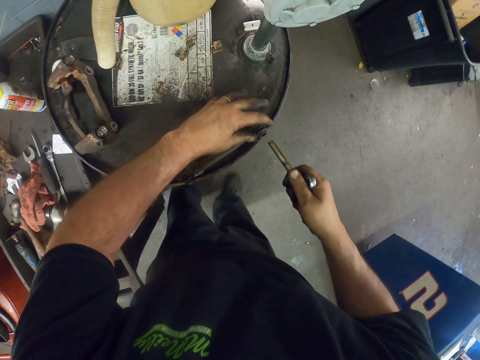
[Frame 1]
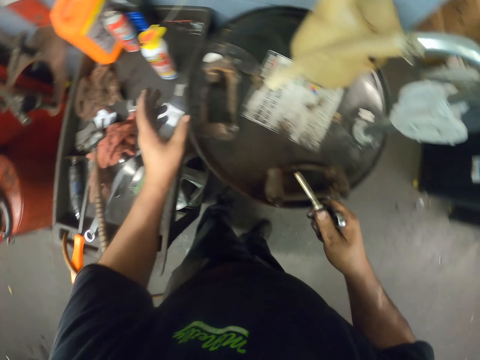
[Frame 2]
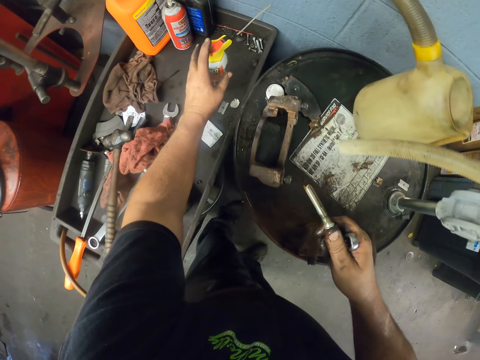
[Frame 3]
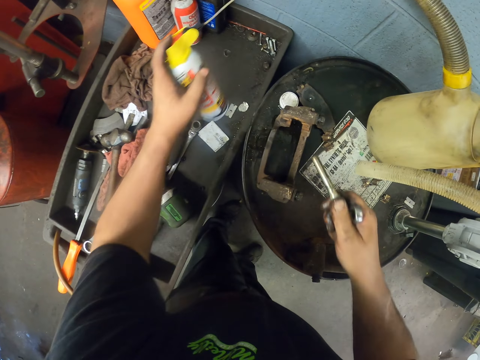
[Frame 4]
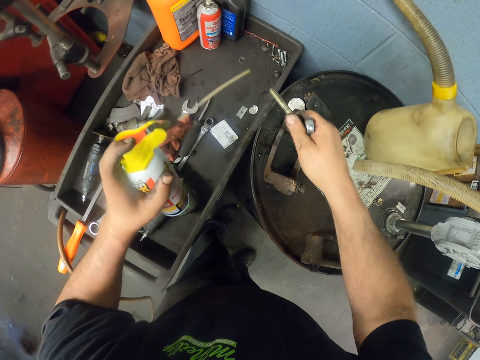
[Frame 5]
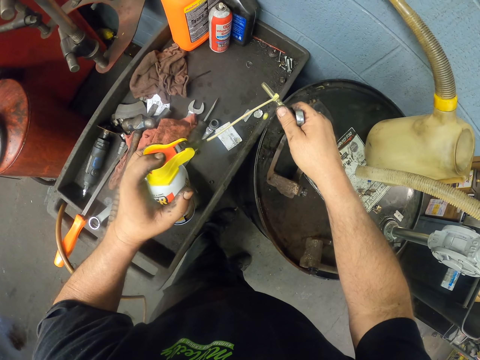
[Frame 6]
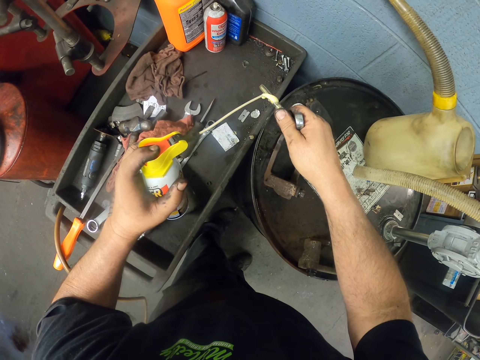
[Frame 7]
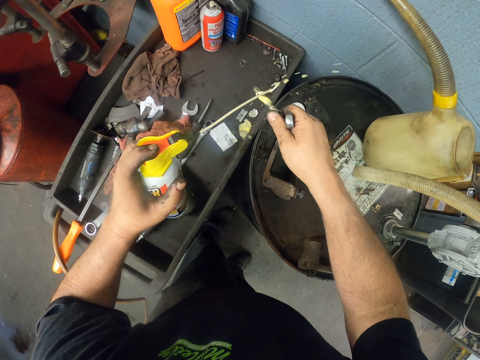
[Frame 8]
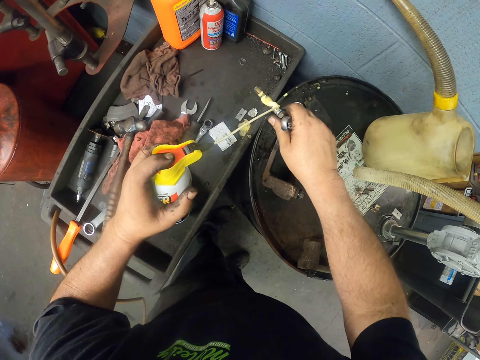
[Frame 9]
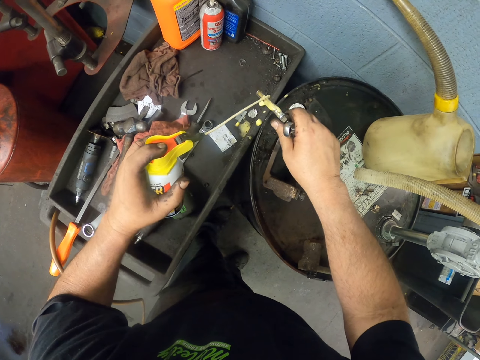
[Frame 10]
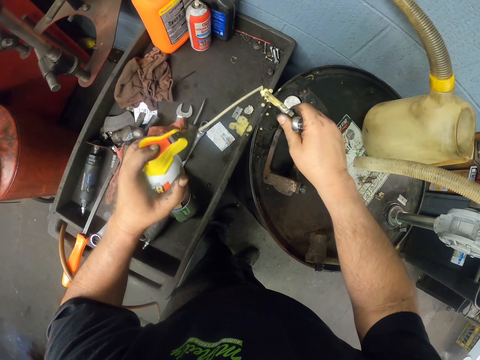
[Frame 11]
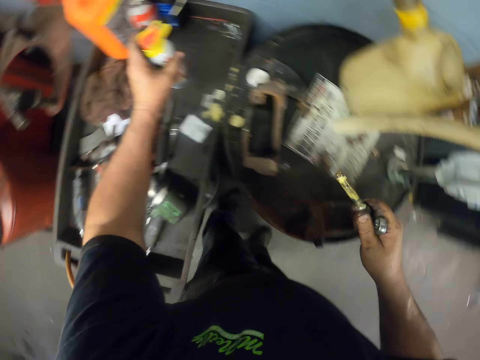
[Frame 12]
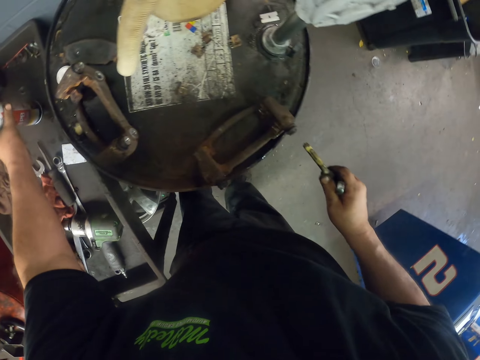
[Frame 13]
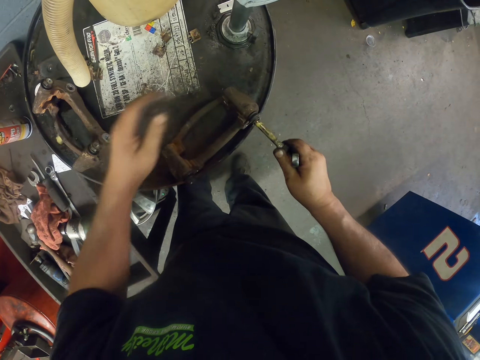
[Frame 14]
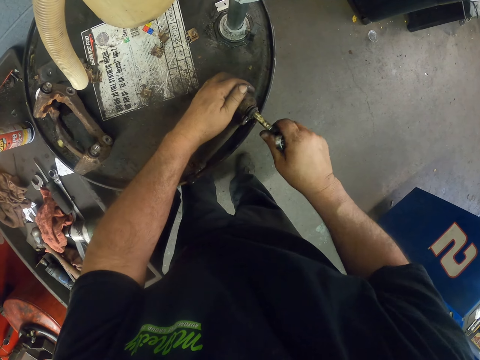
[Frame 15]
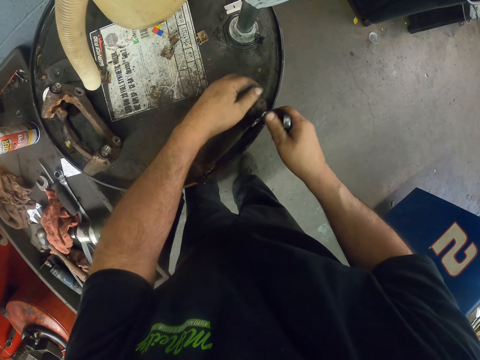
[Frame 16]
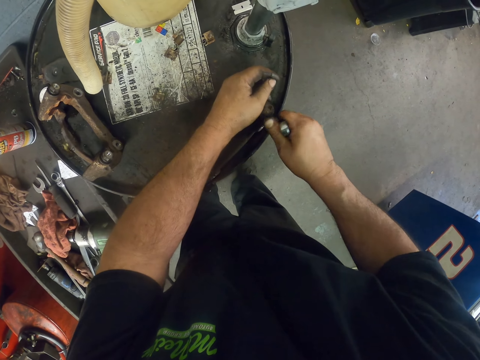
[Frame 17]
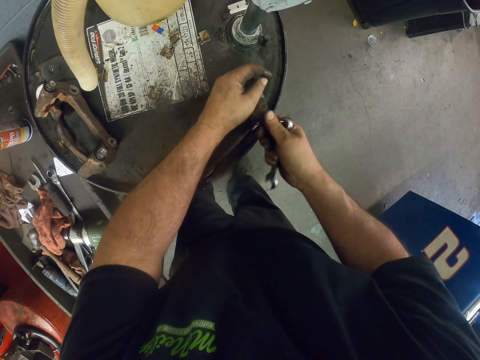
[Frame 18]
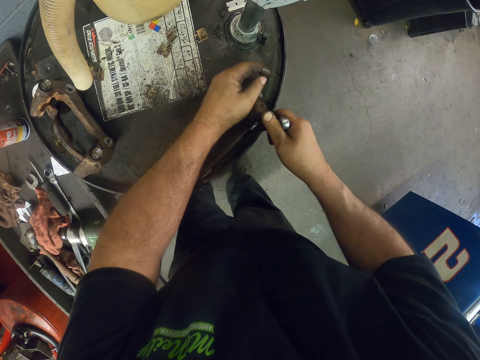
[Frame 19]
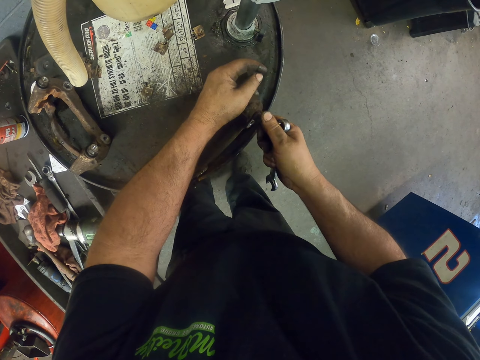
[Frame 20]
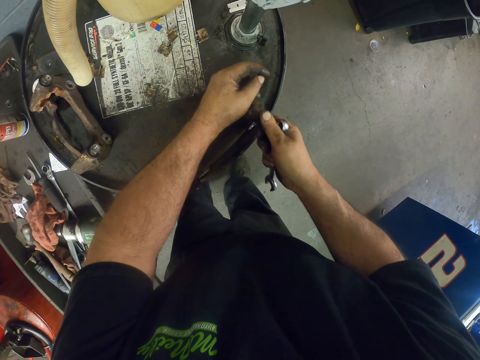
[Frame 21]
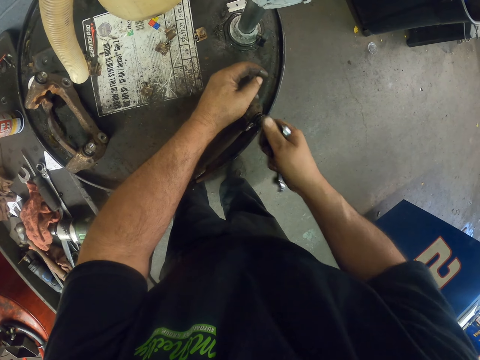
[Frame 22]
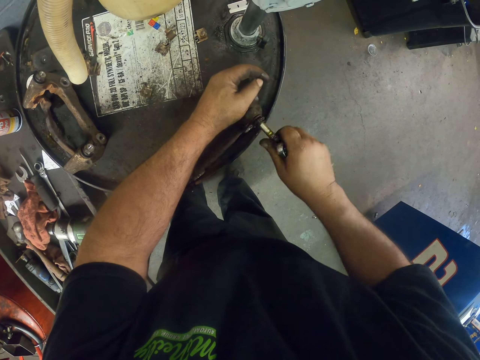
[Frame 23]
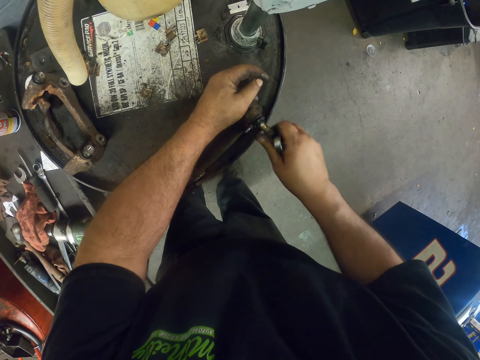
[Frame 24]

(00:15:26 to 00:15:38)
The camera wearer picks the lubricant on the tray. They spray the lubricant on the bolt. They put the lubricant on the tray. They fix the bolt in the metal.

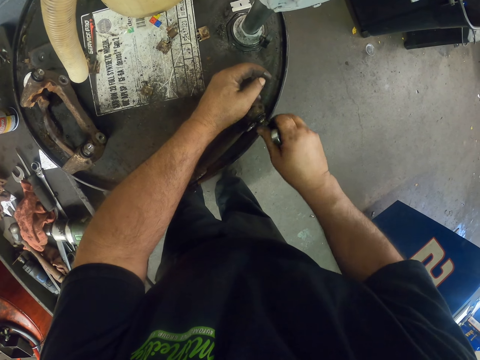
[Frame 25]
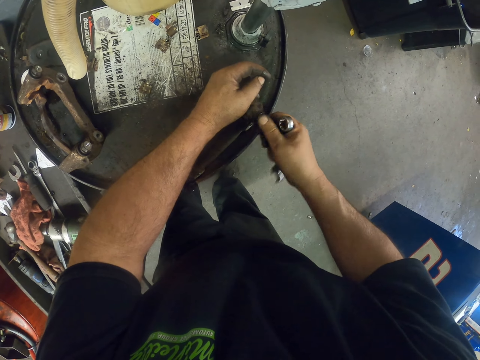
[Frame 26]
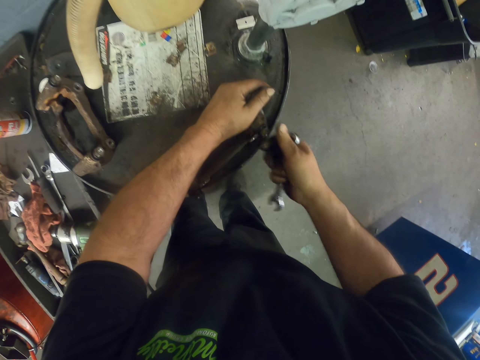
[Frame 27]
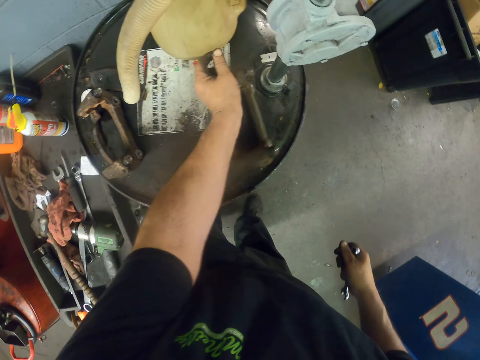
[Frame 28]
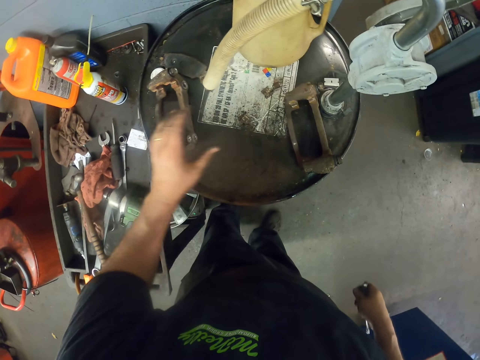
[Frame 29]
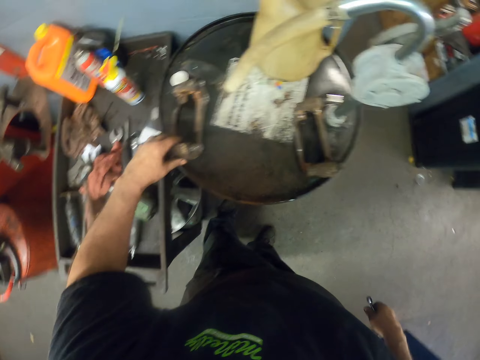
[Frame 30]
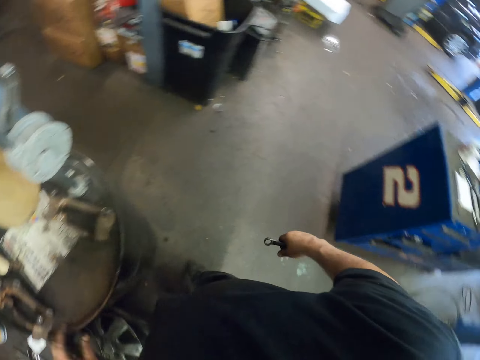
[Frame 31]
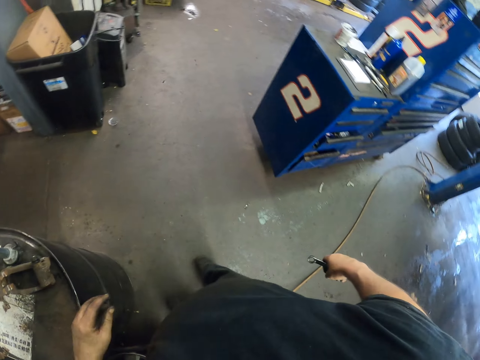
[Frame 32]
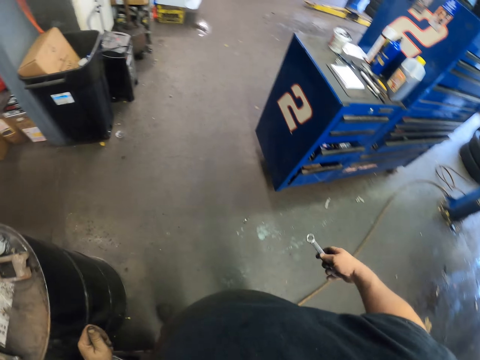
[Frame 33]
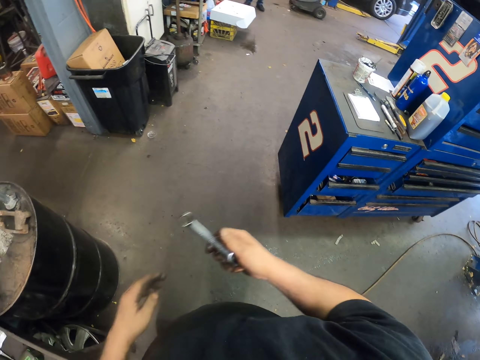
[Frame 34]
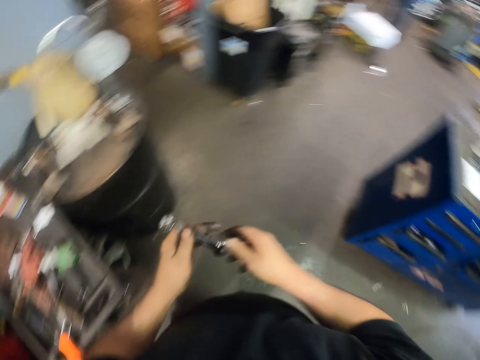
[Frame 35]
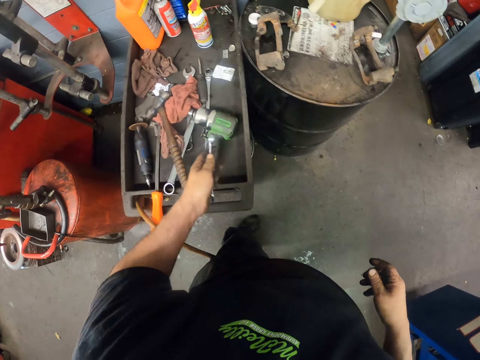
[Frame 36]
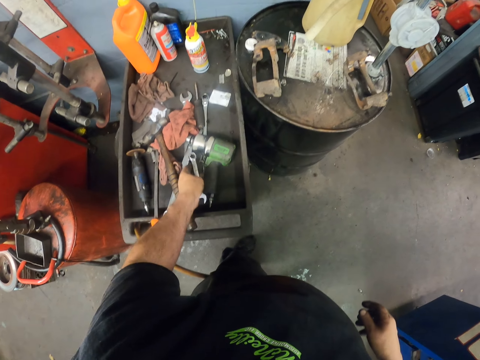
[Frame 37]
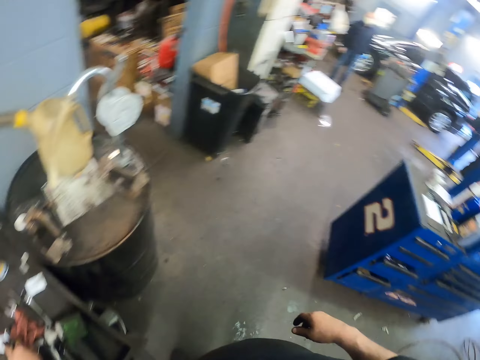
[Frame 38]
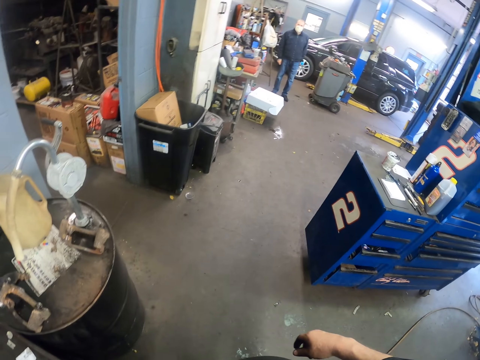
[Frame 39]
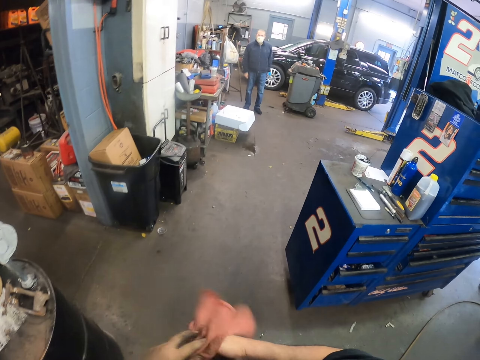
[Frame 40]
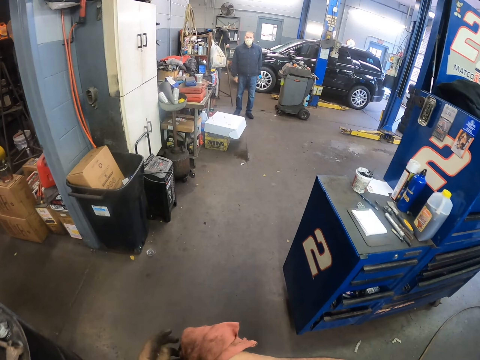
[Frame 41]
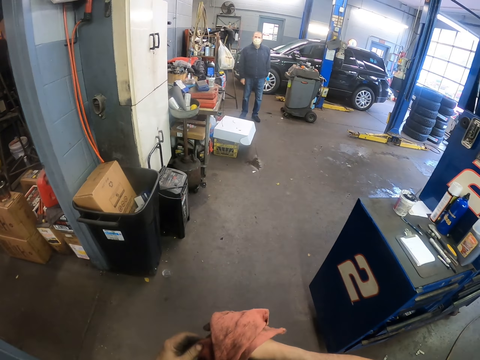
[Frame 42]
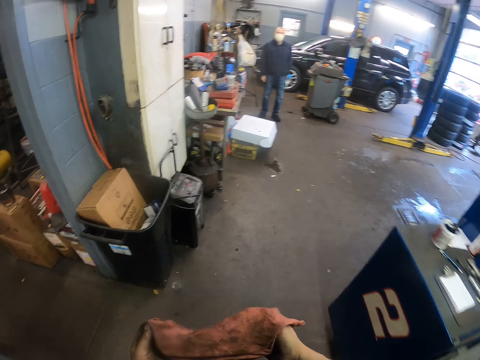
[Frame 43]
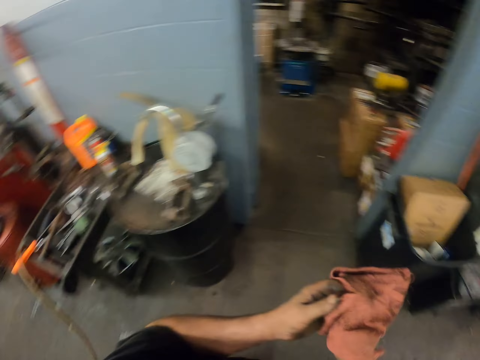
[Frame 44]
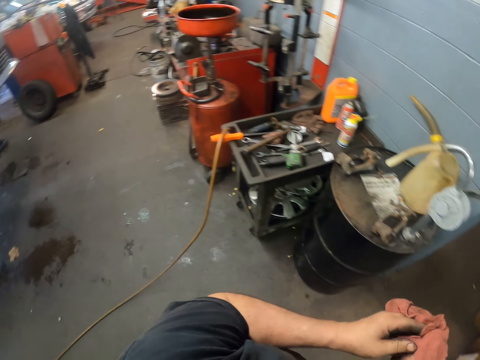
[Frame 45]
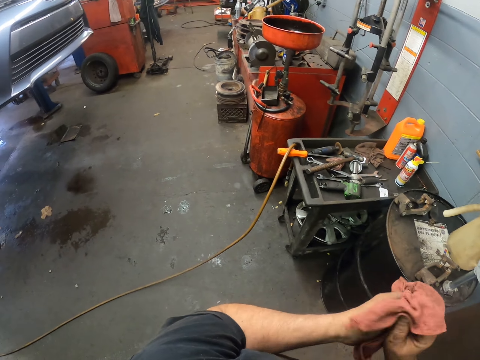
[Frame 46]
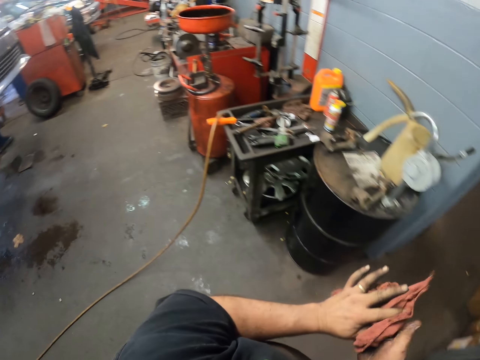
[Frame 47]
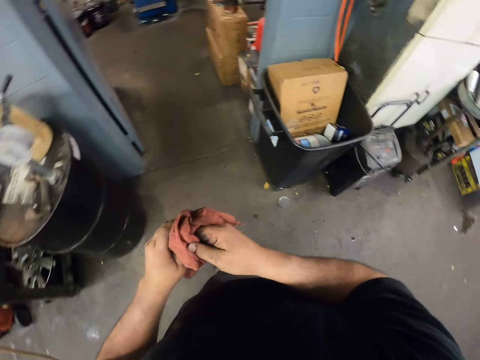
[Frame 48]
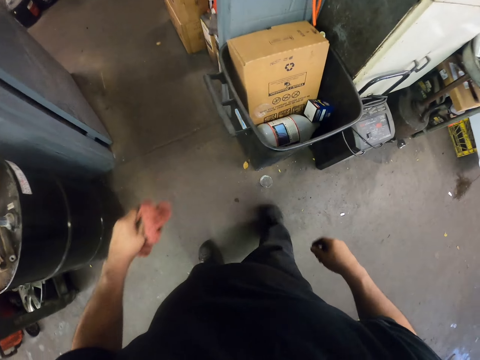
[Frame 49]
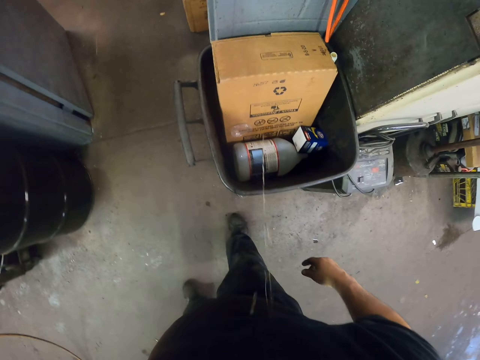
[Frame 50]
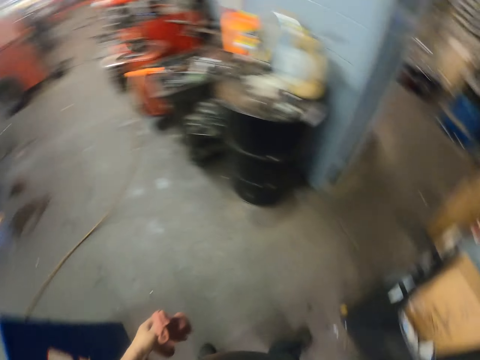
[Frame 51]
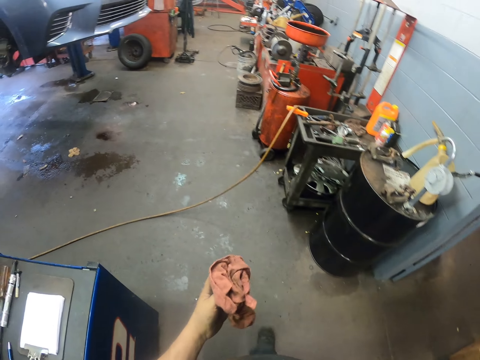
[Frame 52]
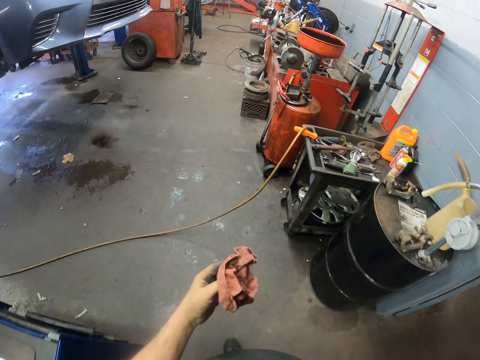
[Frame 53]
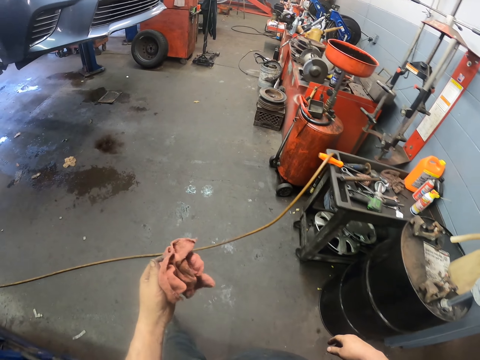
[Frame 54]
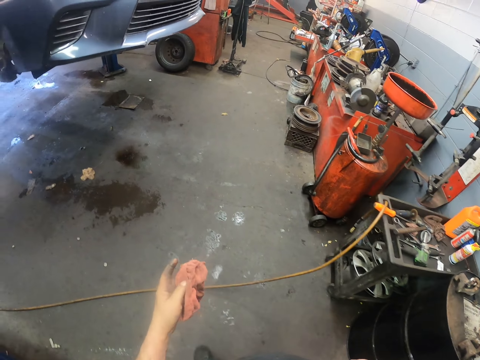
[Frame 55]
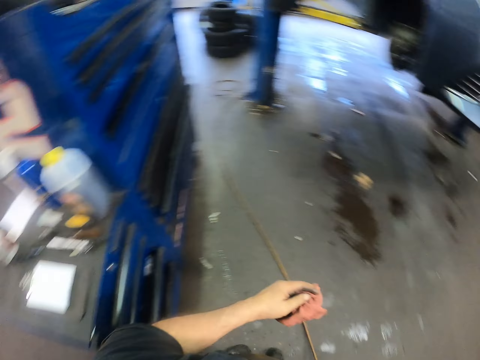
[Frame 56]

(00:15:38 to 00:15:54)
The camera wearer moves metal on the drum. They hold a spanner. They put steel on the oil tank. They stand in the garage. They put the spanner on the tray. They wipe a hand with a cloth. They pick up a towel. They look around in the garage. They hold the towel. They spit in the trash bin. They look around in the garage.
